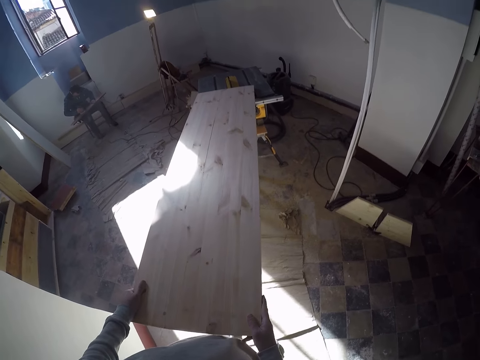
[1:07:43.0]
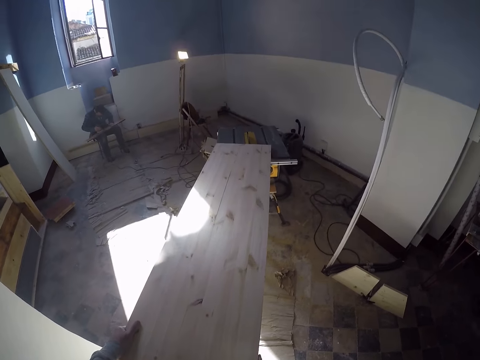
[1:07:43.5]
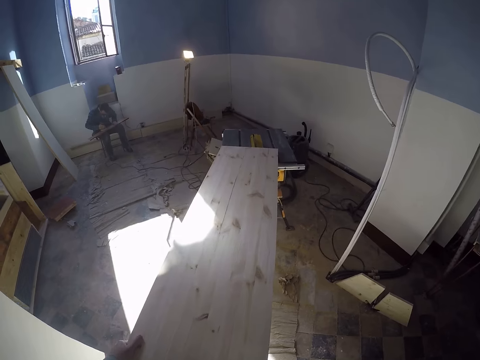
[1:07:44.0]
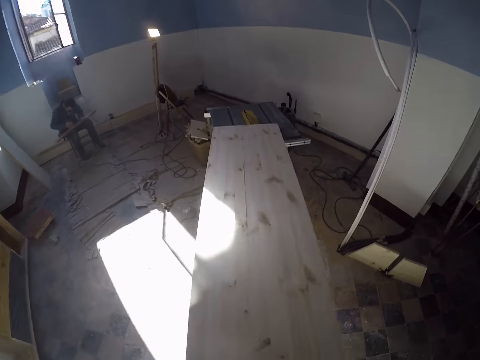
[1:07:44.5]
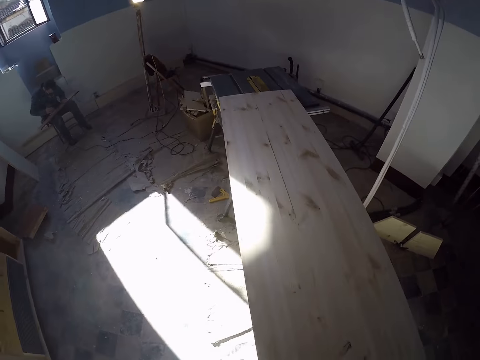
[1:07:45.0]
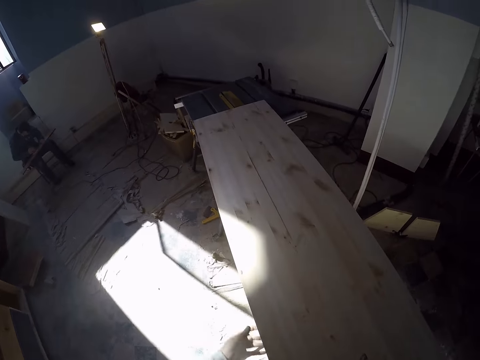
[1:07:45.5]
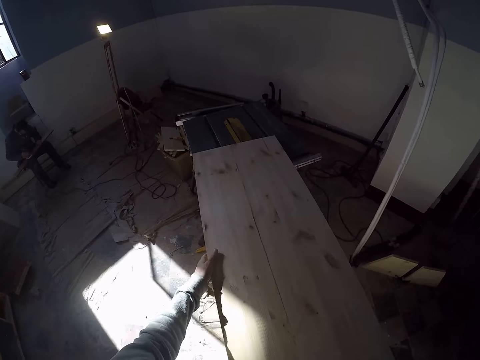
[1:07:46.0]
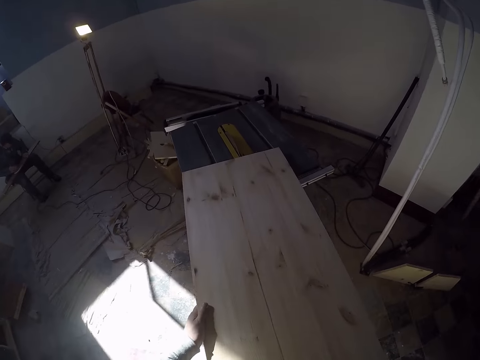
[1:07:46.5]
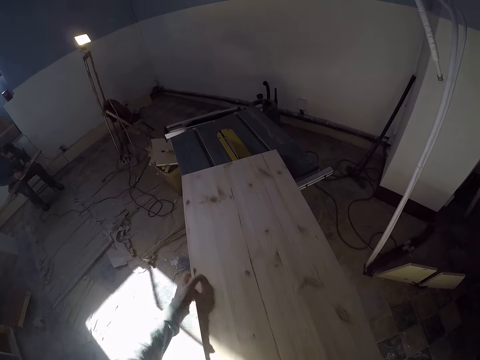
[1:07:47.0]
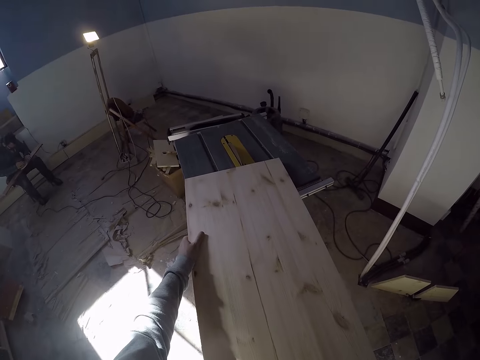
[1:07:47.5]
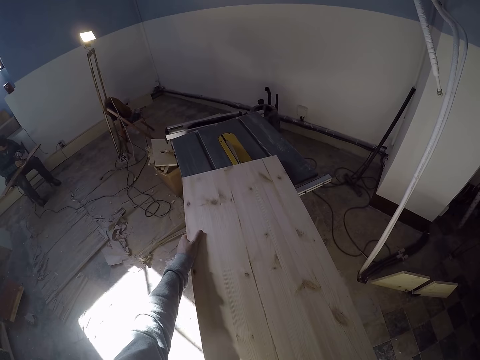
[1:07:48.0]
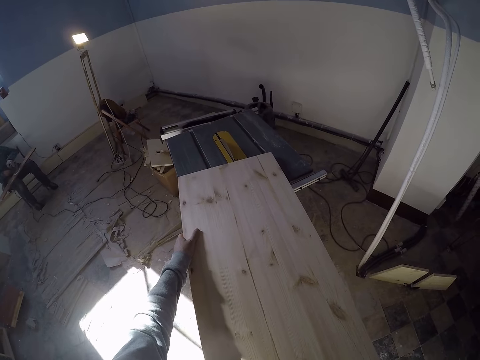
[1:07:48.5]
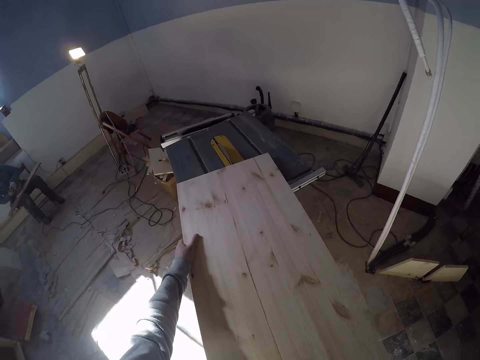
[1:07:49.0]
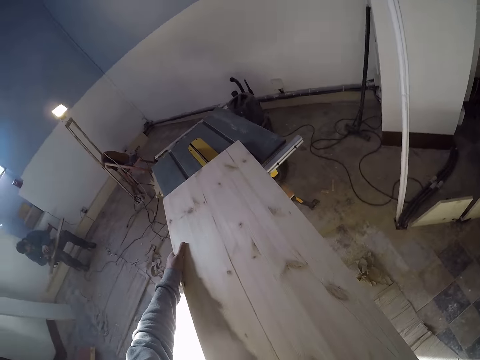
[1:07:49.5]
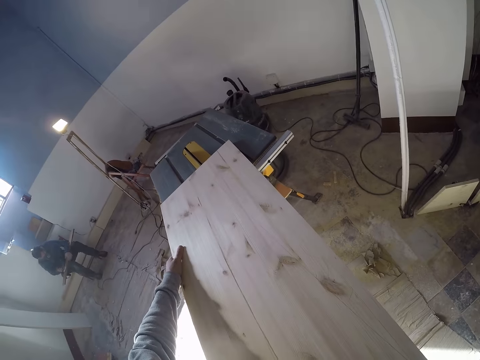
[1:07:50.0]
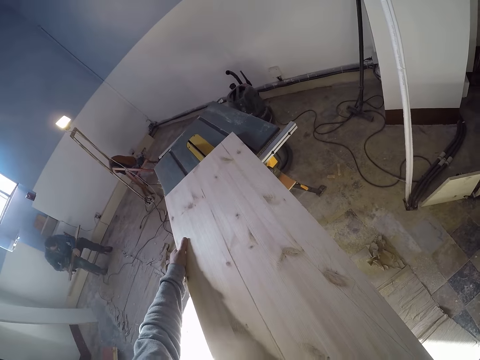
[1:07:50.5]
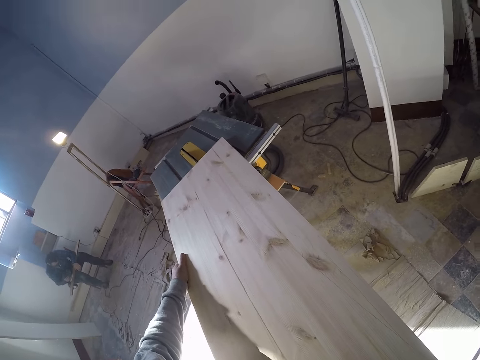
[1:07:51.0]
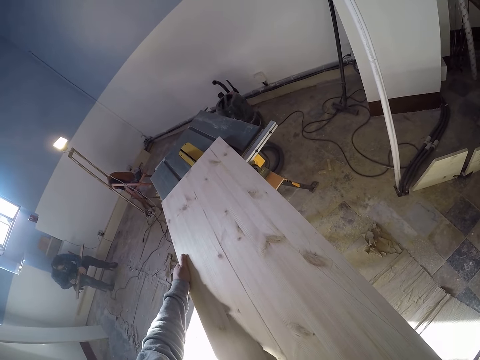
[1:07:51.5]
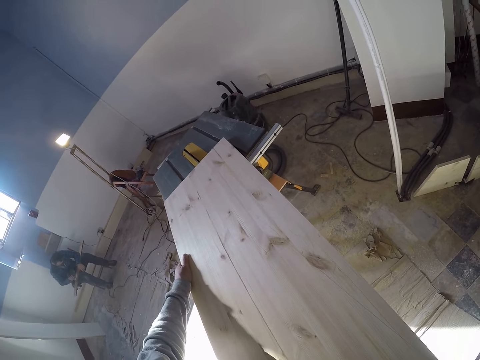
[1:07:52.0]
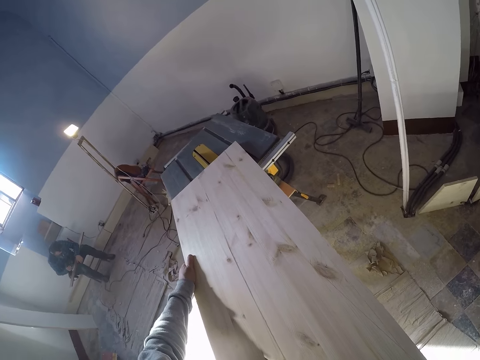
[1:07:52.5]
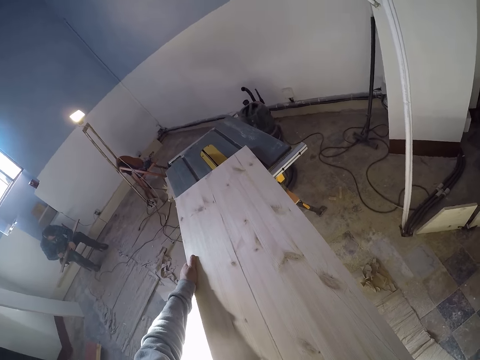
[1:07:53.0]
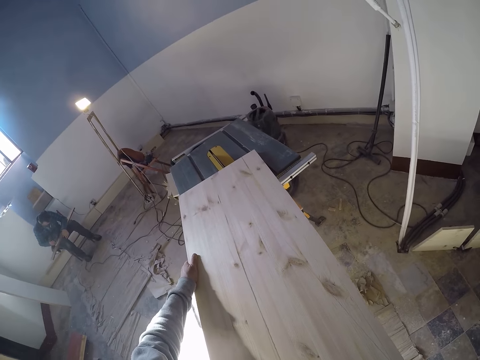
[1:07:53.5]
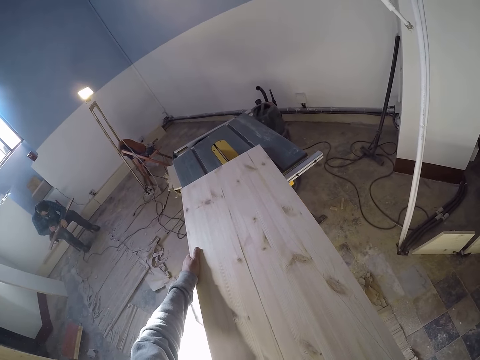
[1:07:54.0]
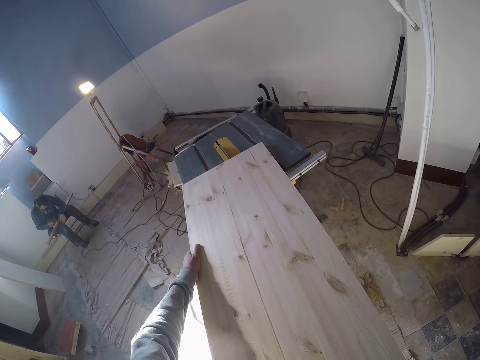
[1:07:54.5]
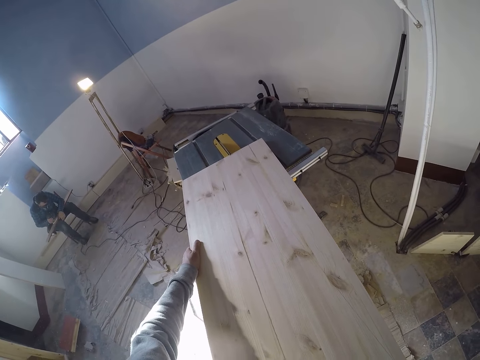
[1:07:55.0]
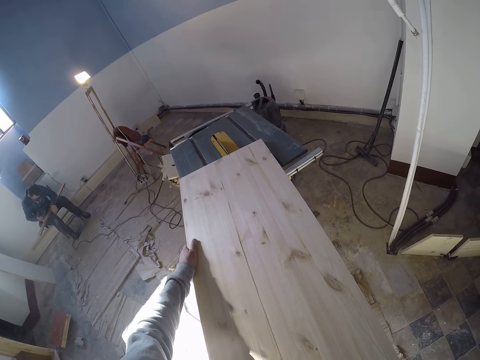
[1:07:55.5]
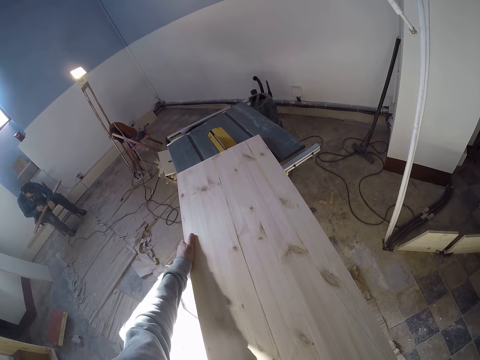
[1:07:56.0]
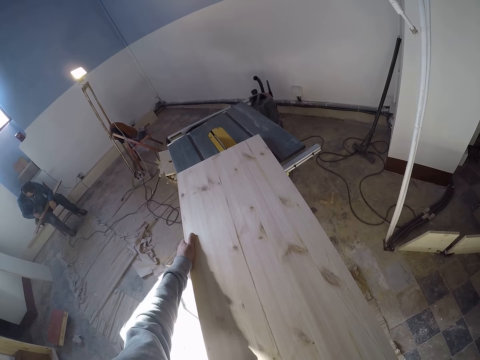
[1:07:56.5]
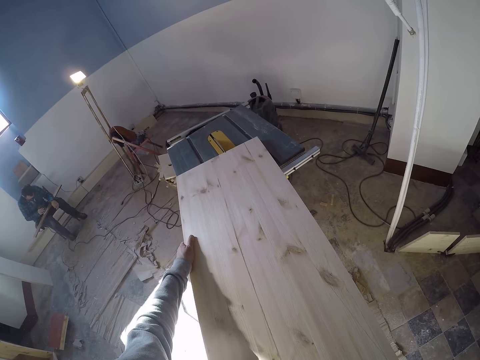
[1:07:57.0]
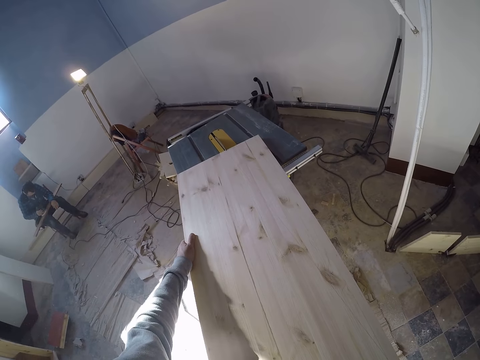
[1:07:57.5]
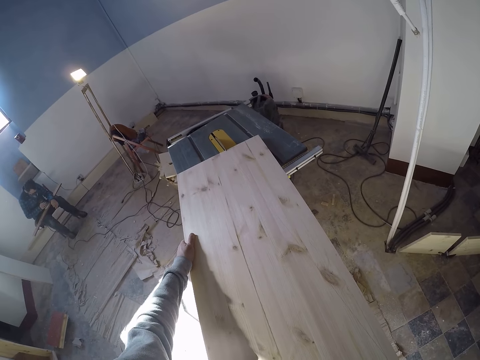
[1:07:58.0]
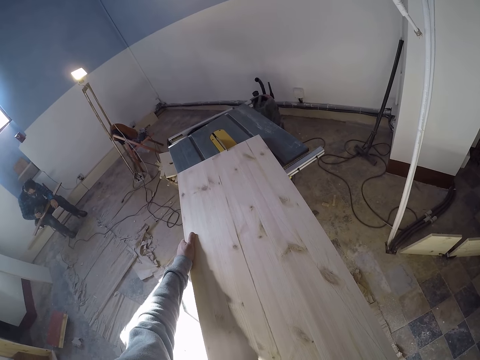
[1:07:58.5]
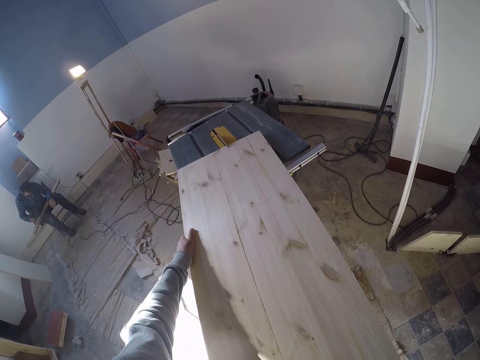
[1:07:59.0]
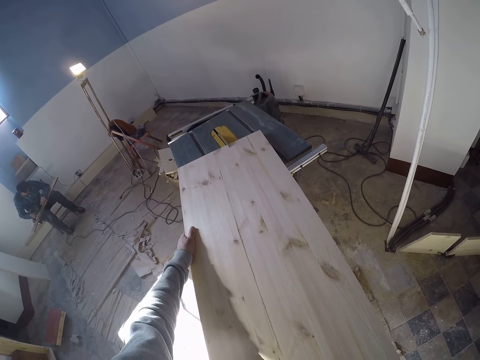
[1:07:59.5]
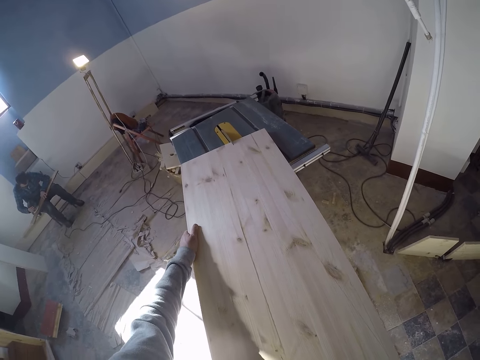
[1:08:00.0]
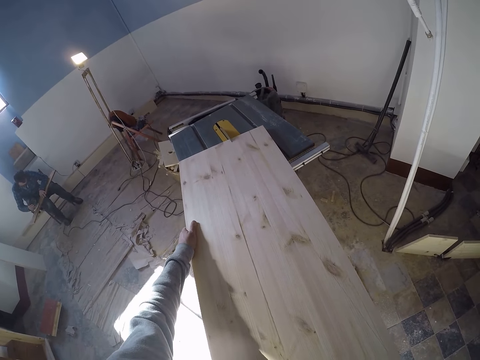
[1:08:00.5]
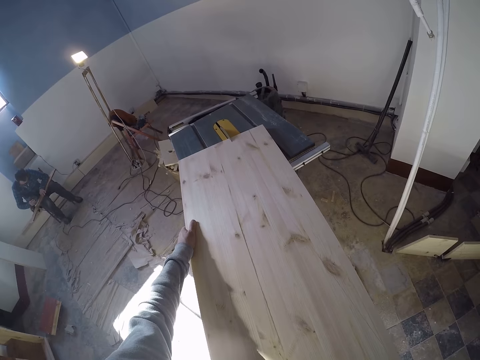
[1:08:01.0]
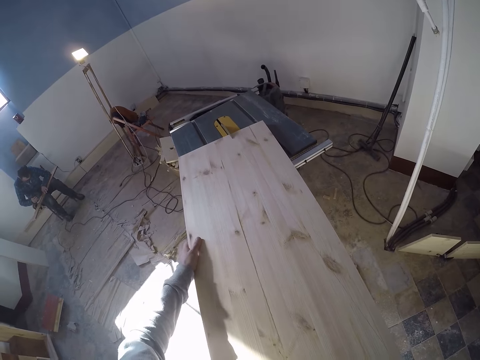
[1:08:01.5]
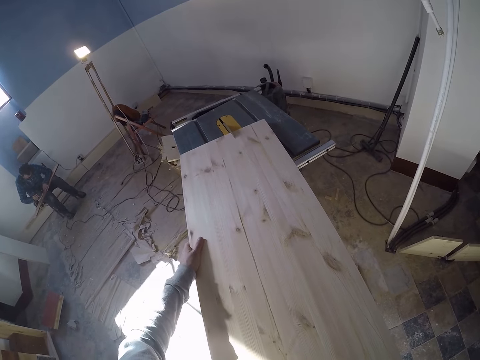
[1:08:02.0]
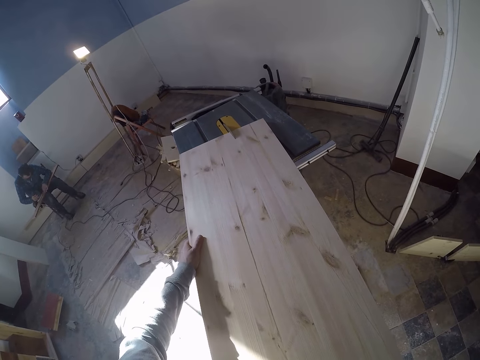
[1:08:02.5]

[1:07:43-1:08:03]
The camera wearer moves forward. They hold the wood with a hand. They move the hand on the wood. They hold the wood with the hand. They look at the wood. They move the hand on the wood. They look at the wood. They cut the wood with the cutting machine.

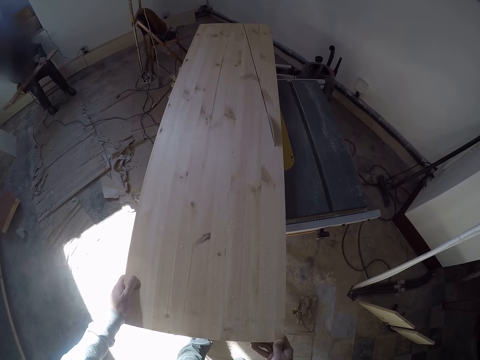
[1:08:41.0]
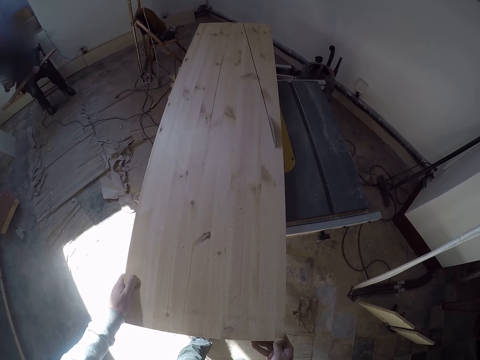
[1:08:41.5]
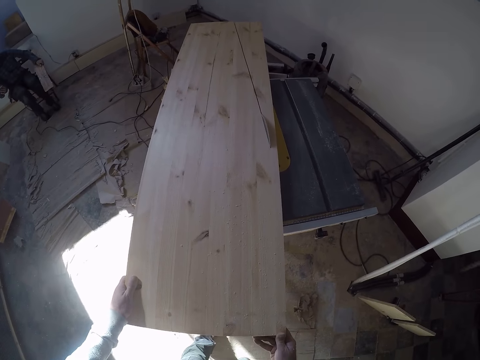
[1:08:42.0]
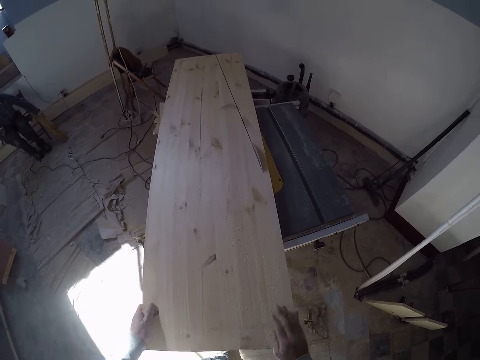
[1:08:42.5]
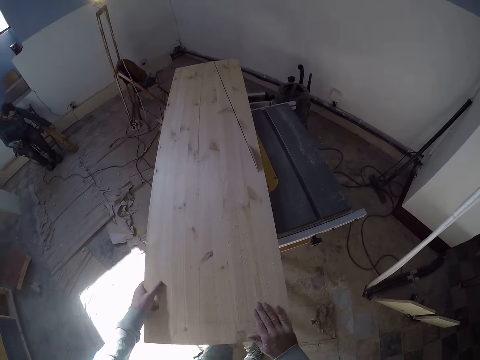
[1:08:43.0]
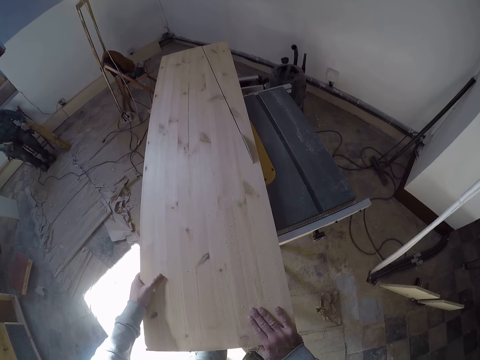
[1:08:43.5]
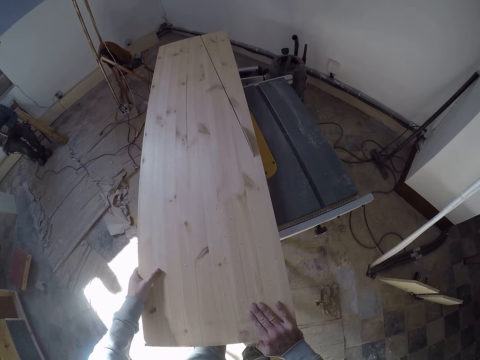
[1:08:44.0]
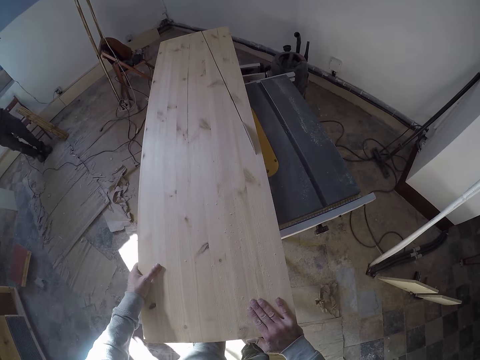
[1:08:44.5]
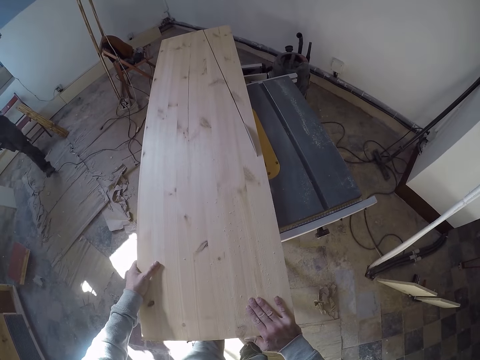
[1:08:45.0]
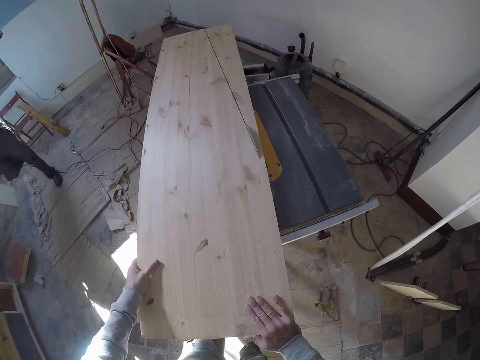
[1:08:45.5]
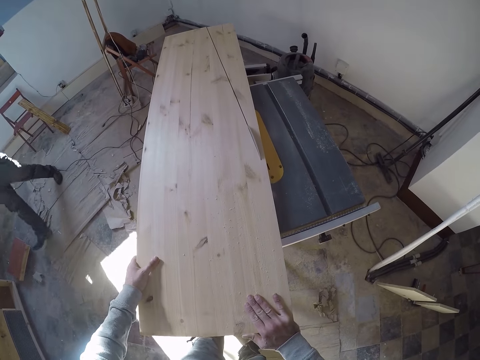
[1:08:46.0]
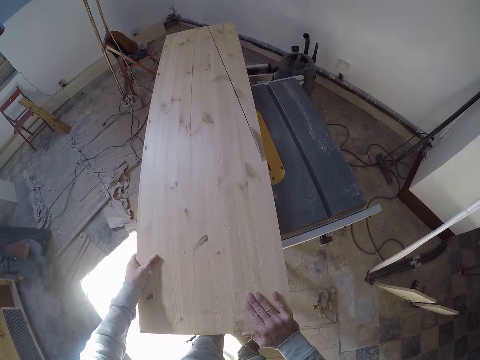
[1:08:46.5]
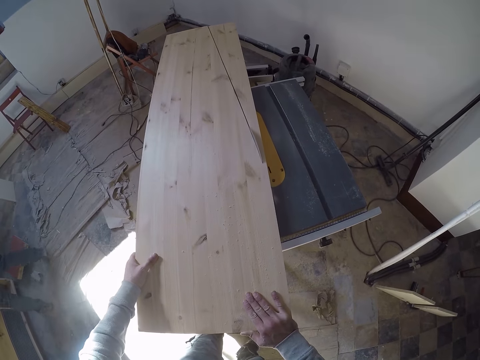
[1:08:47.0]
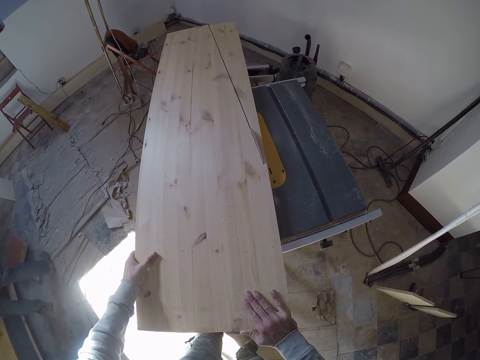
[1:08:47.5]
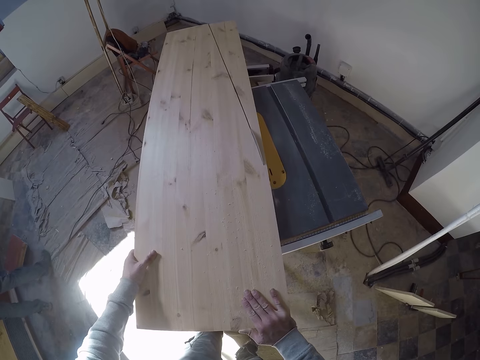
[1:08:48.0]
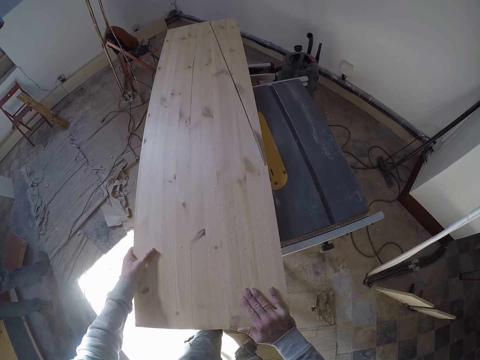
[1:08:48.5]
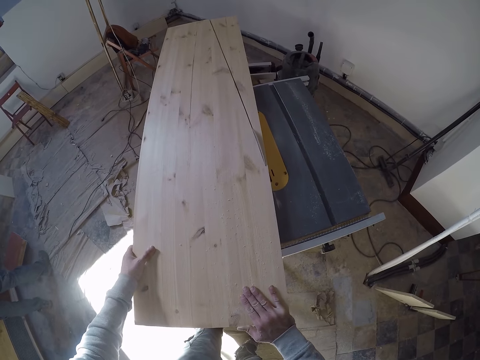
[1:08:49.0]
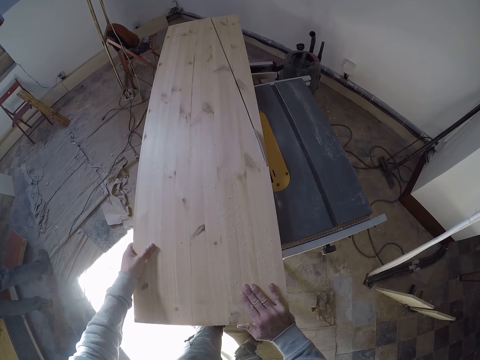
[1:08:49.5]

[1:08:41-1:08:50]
The man drops the piece of wood on the floor with his left hand and stands from a chair.
